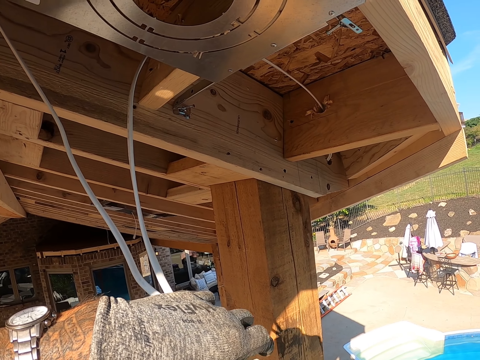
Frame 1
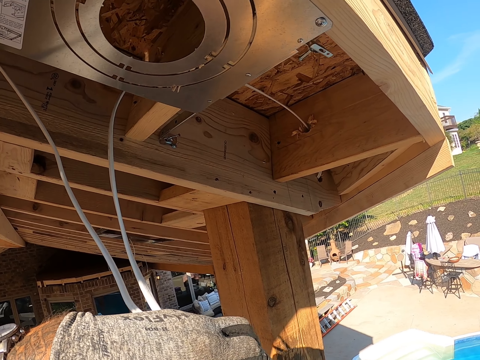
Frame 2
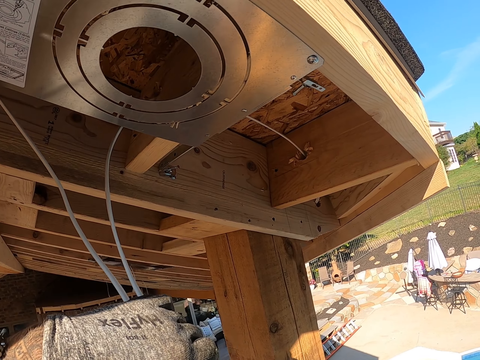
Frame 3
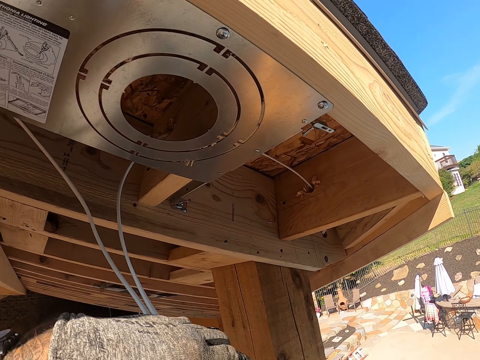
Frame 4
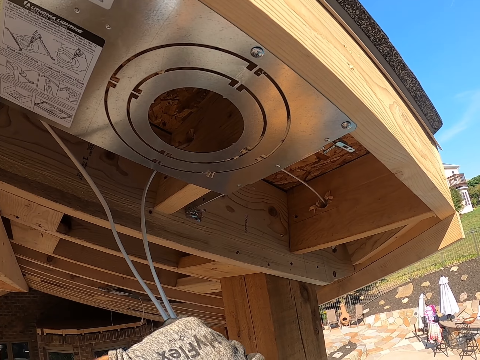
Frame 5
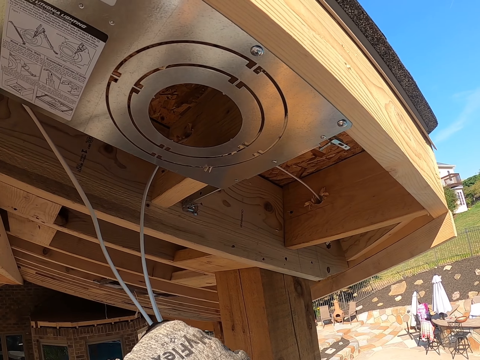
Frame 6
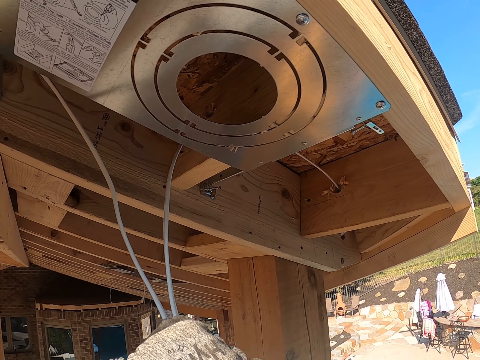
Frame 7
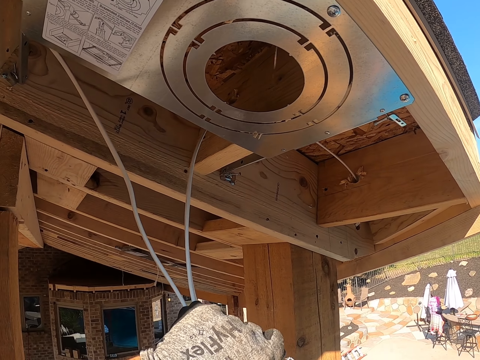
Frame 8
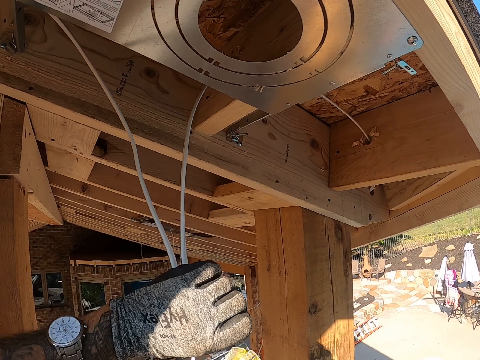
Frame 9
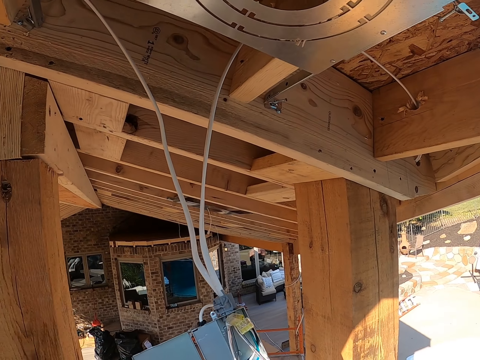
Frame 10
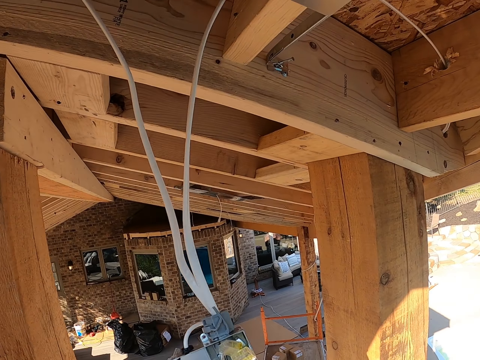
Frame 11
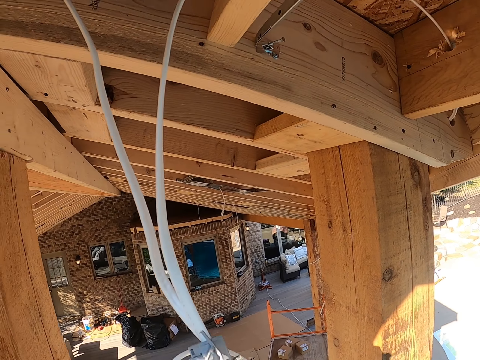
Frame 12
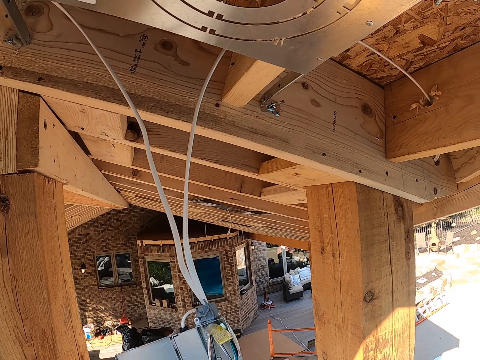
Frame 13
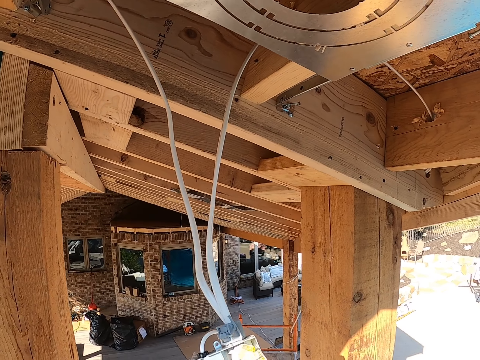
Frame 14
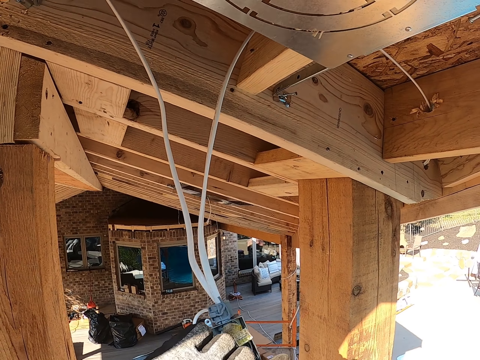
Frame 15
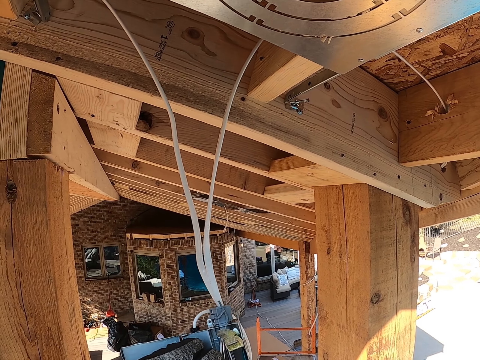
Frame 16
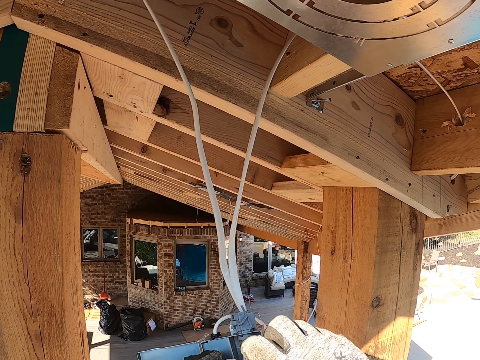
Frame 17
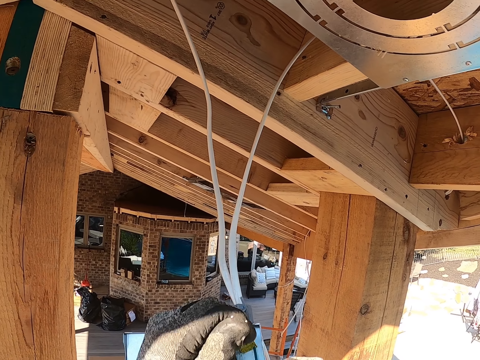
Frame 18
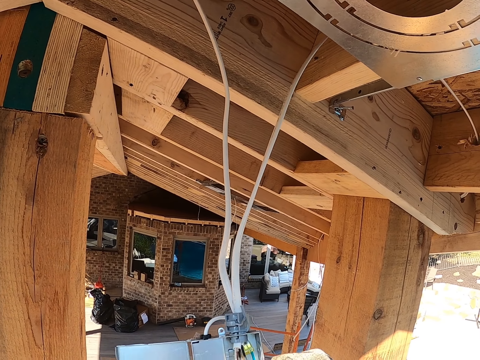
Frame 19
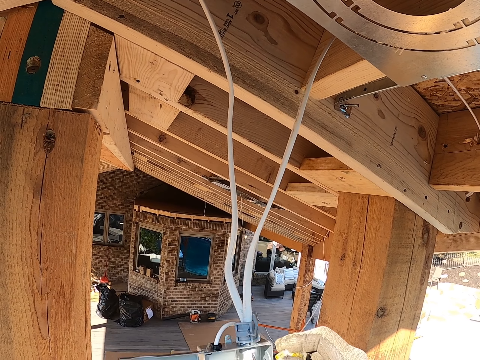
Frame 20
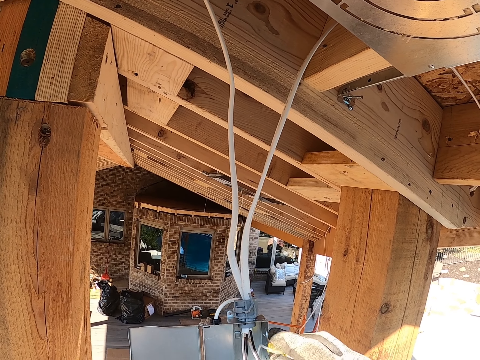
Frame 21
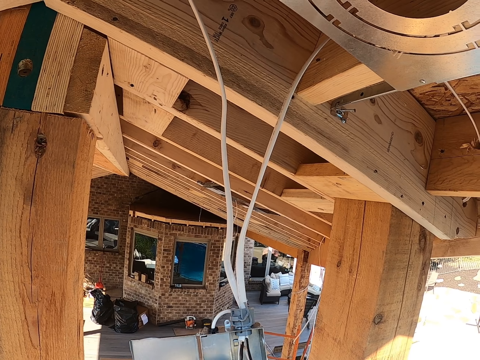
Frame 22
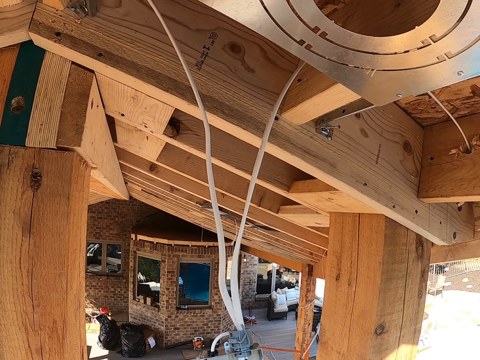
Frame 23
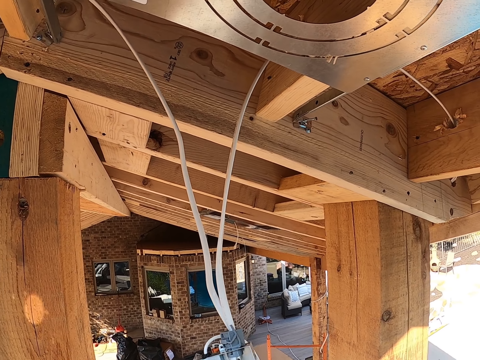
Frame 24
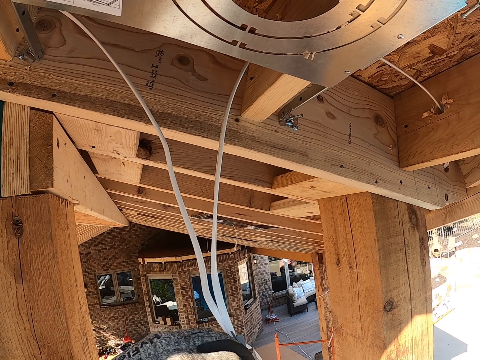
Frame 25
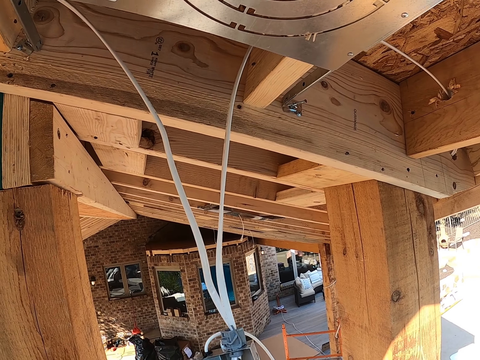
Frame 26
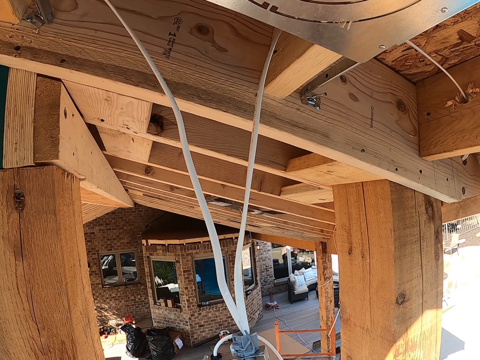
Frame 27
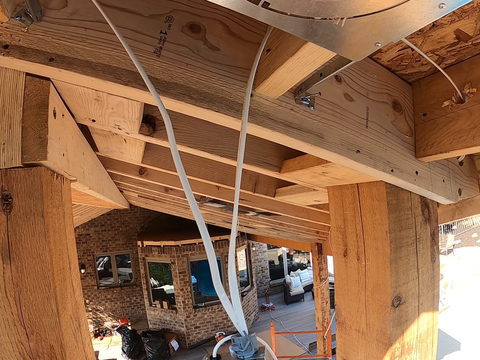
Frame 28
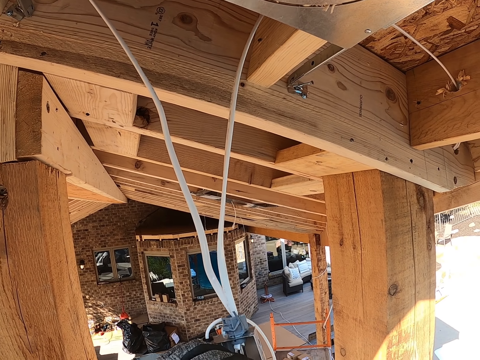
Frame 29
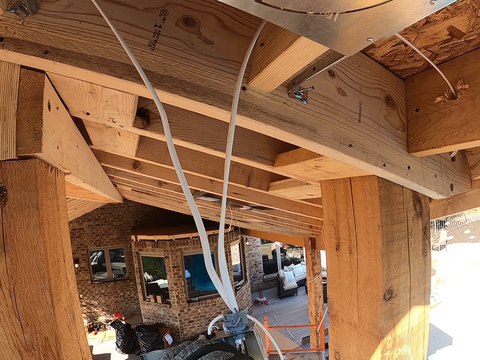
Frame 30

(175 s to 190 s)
The camera wearer adjusts the cables. They attach the cable with the adapter. They move hands from the cables. They hold the cables. They repair the adapter. They adjust the cables.

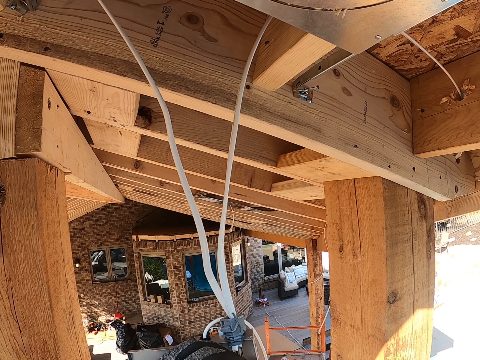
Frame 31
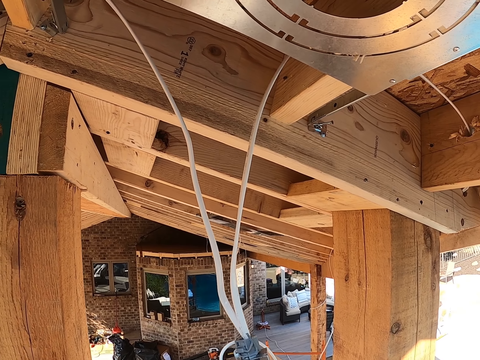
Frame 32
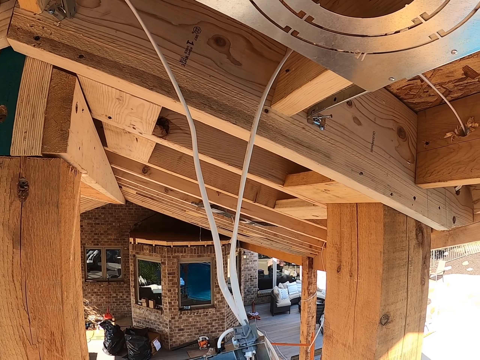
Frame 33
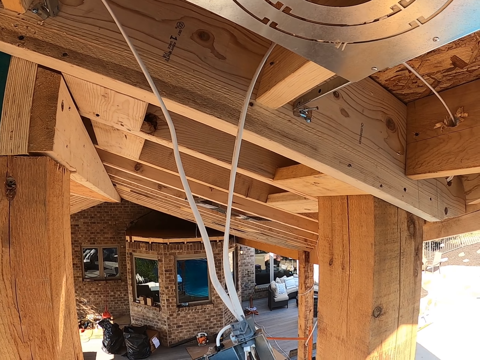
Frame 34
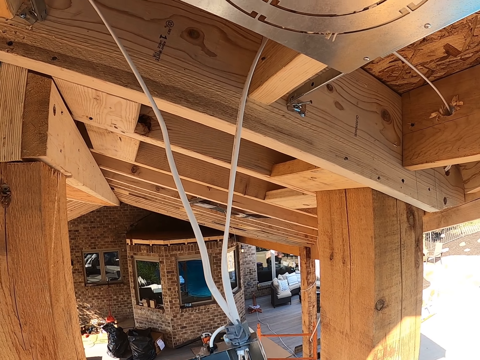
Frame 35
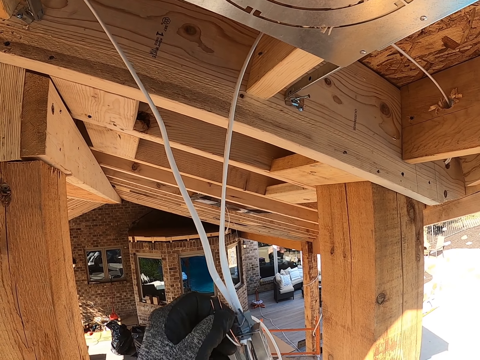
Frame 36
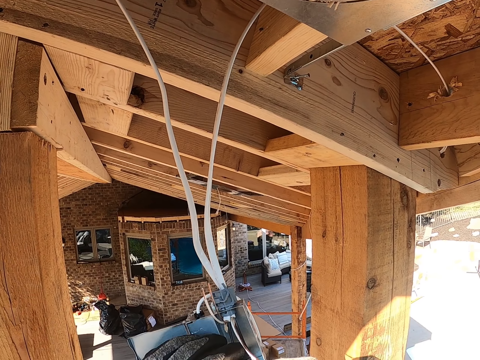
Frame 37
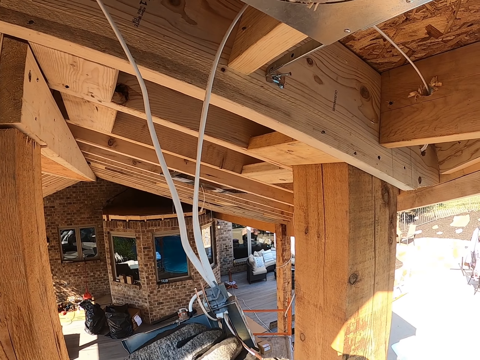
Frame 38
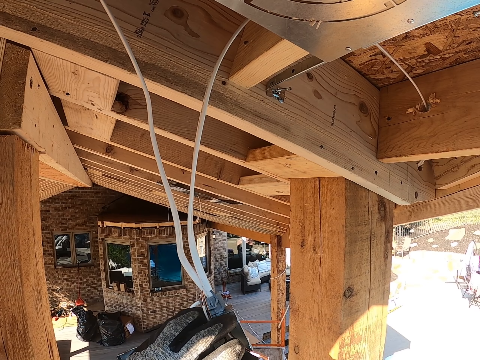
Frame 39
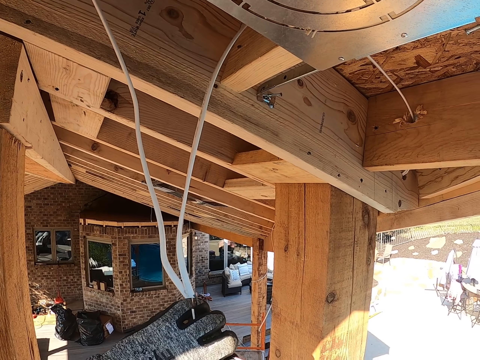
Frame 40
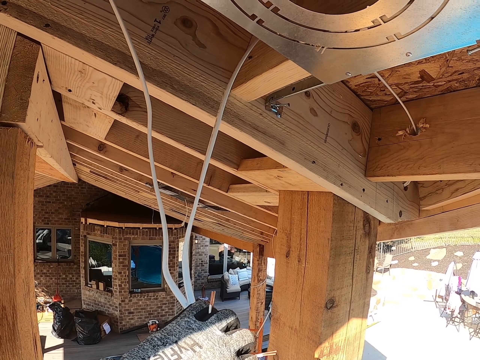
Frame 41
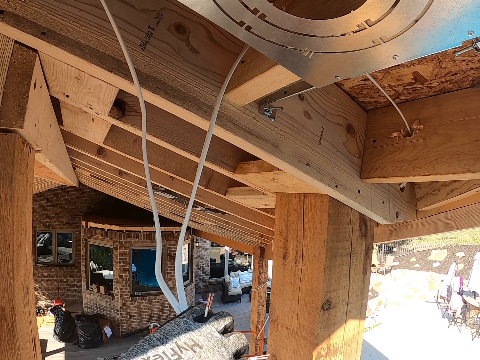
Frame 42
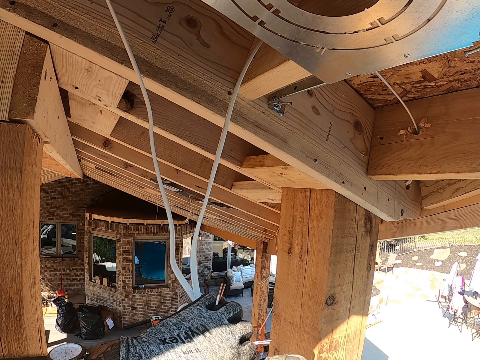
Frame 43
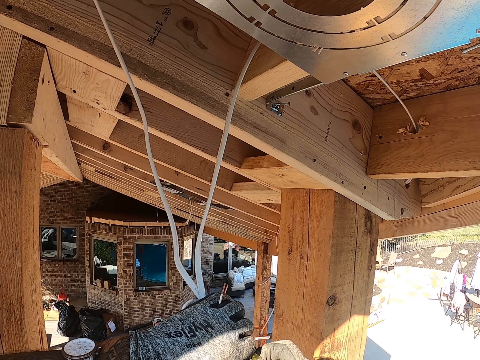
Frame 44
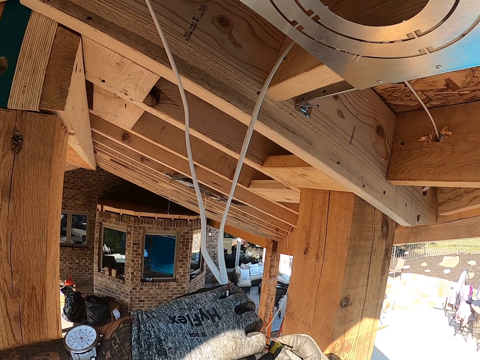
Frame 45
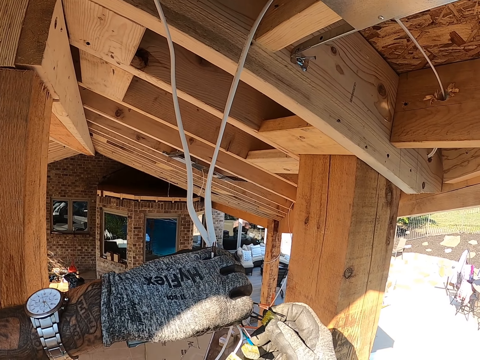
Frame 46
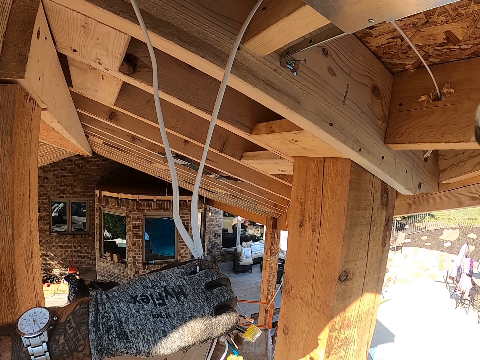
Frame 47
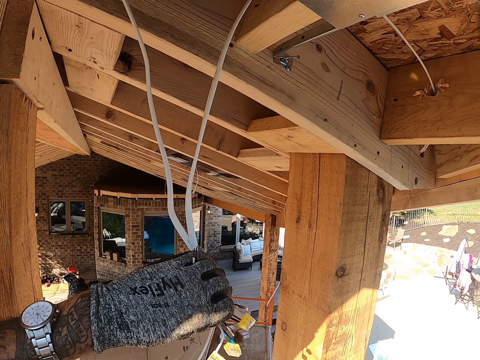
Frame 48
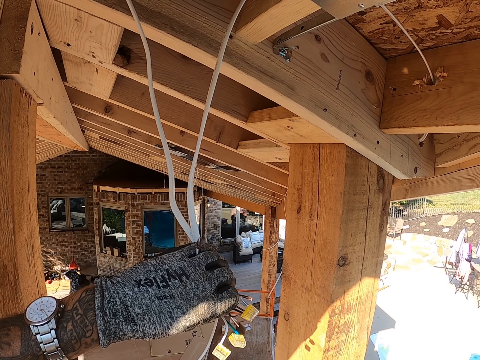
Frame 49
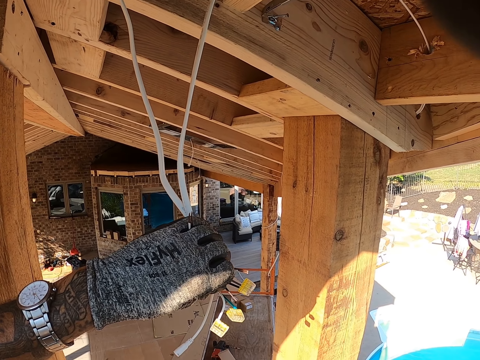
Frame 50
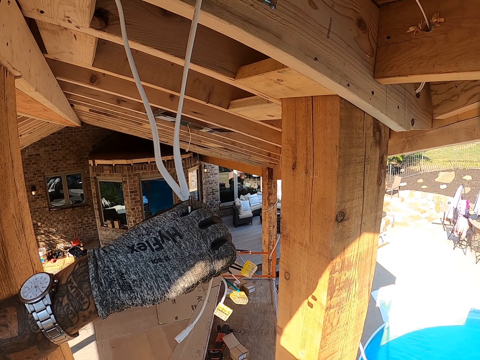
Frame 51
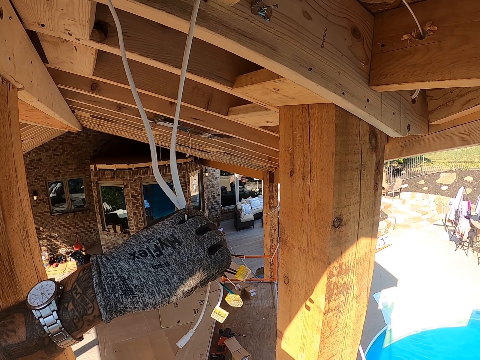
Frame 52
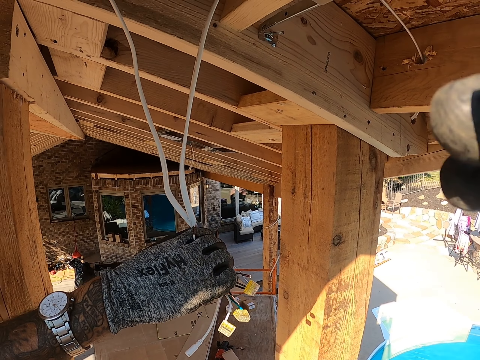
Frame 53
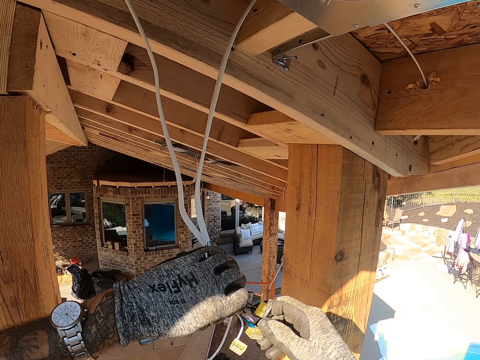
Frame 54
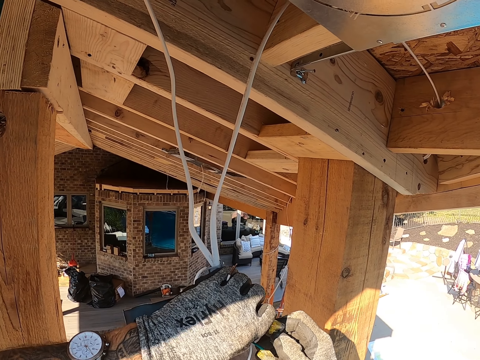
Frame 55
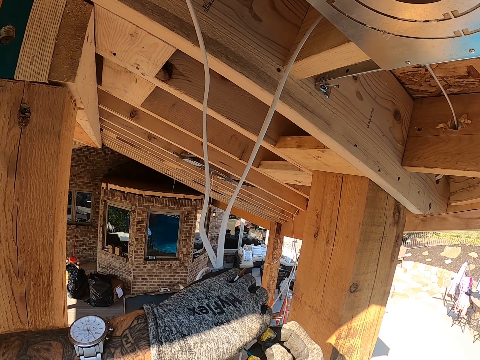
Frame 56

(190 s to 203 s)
The camera wearer moves hand from the cables. They adjust the camera. They do something. They place hand on the cables. They repair the adapter.
